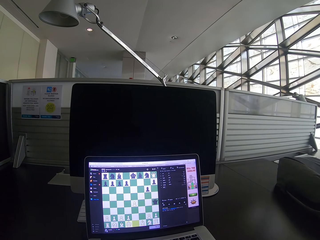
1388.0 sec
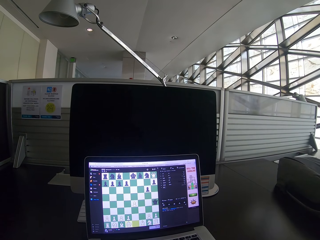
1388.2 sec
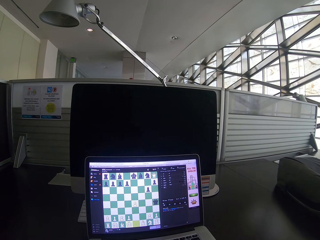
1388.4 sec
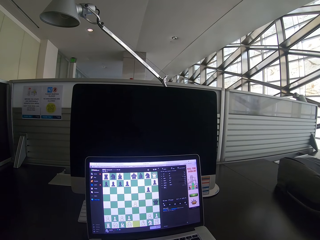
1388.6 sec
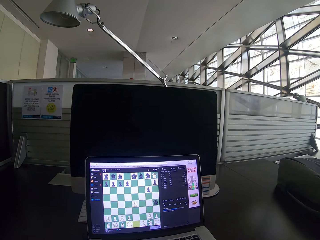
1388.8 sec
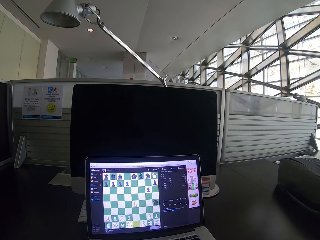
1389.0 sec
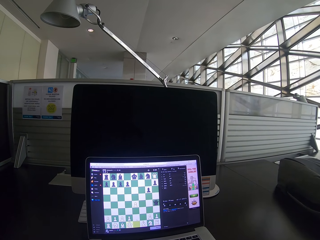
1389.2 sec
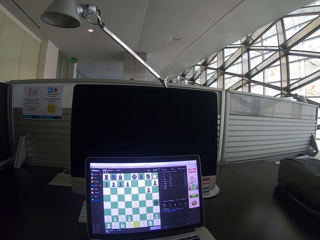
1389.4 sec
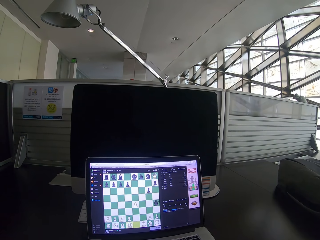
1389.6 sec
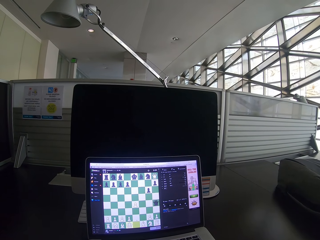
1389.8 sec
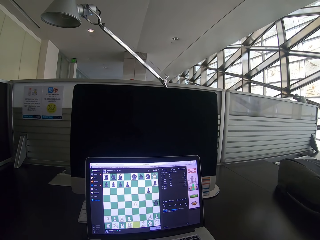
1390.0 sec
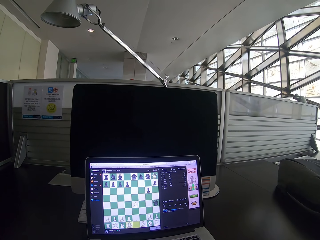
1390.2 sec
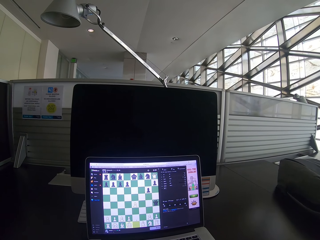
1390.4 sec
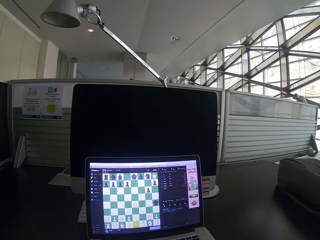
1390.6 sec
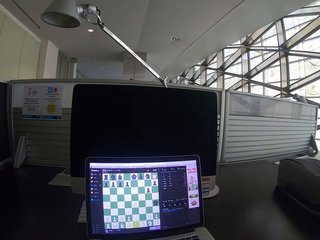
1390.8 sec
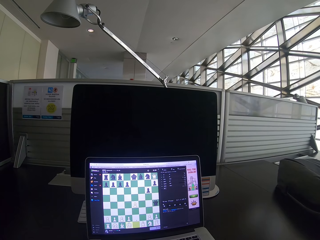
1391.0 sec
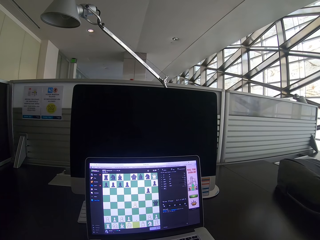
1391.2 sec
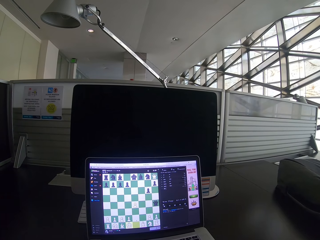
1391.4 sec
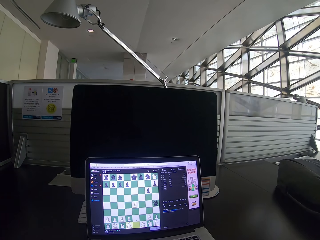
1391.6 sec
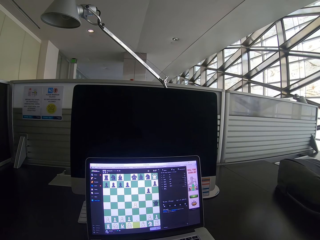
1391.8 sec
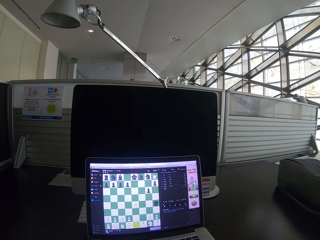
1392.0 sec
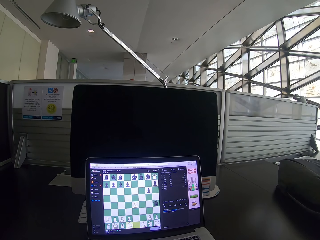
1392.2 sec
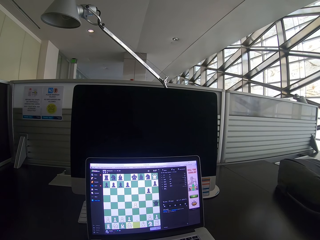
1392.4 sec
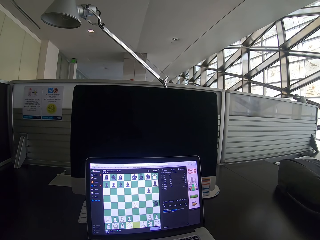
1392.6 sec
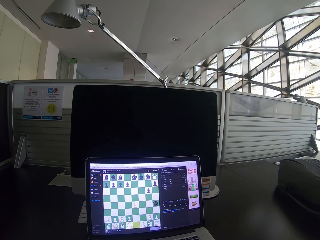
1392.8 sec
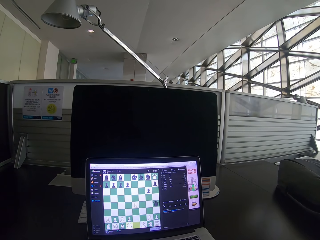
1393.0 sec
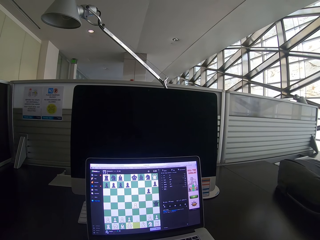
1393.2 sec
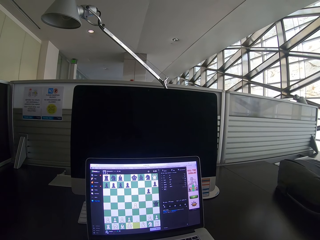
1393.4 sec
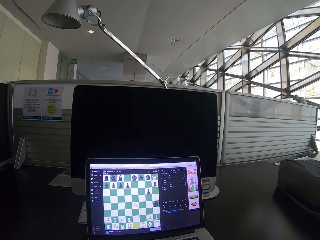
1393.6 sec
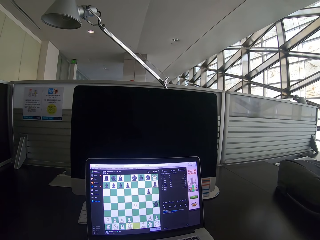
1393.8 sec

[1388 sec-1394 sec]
The camera wearer stares at the laptop.

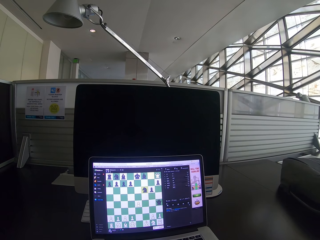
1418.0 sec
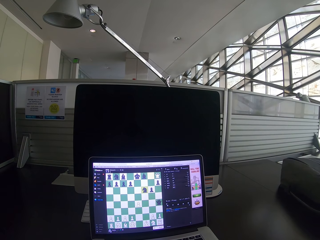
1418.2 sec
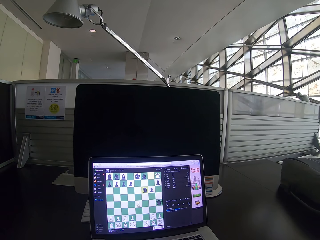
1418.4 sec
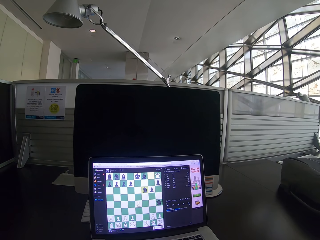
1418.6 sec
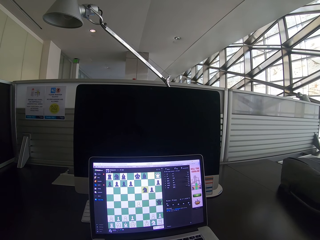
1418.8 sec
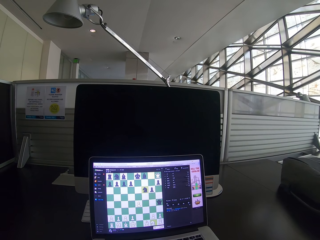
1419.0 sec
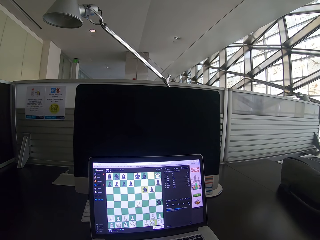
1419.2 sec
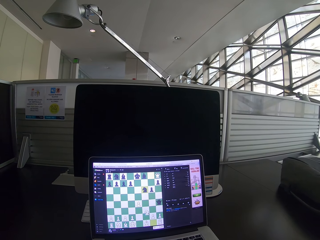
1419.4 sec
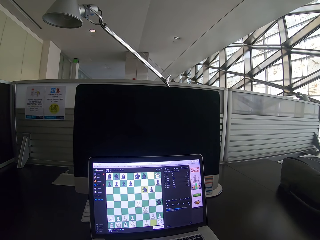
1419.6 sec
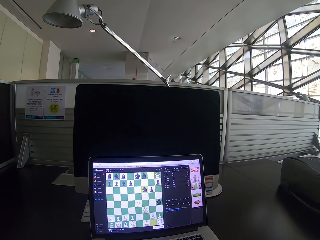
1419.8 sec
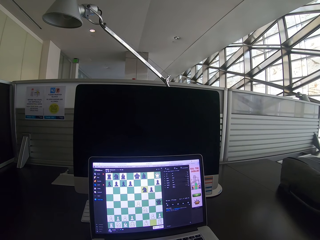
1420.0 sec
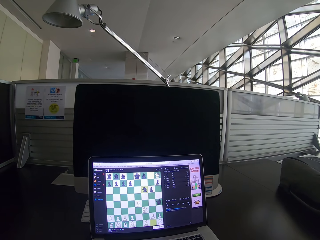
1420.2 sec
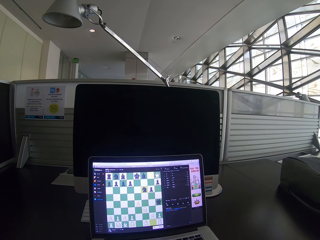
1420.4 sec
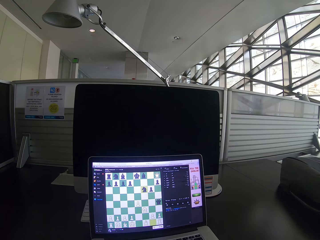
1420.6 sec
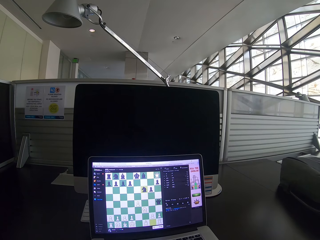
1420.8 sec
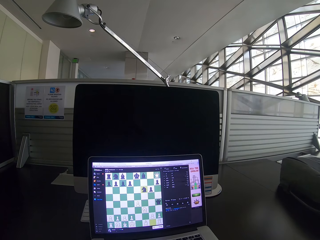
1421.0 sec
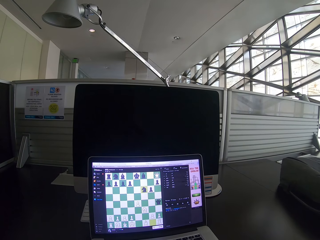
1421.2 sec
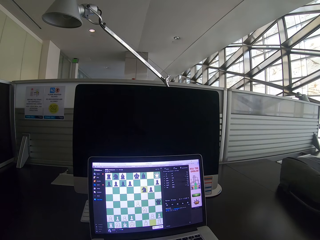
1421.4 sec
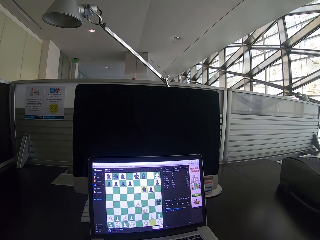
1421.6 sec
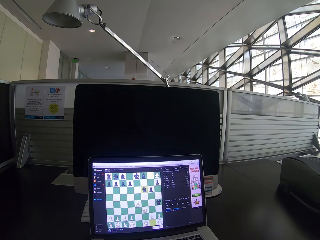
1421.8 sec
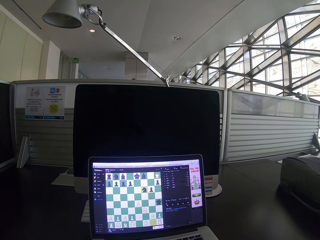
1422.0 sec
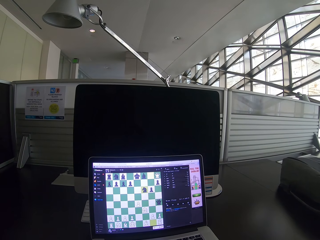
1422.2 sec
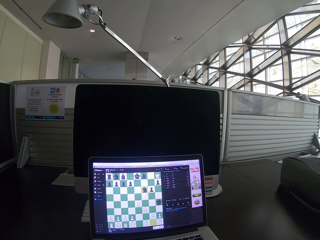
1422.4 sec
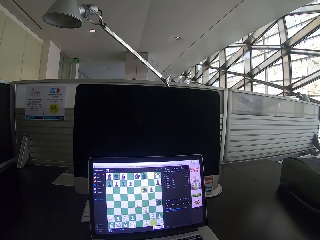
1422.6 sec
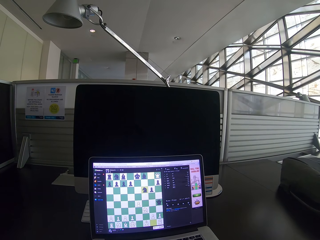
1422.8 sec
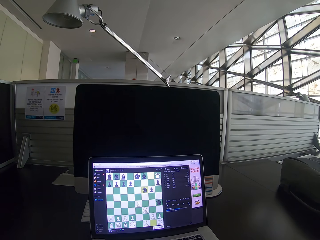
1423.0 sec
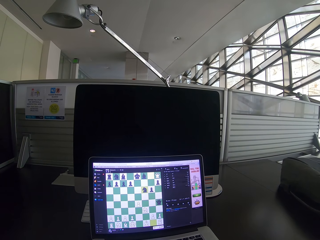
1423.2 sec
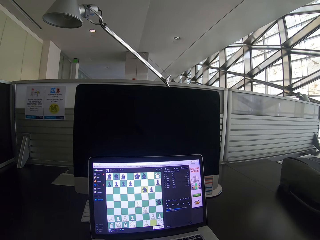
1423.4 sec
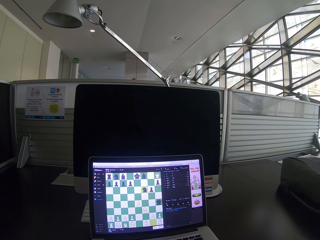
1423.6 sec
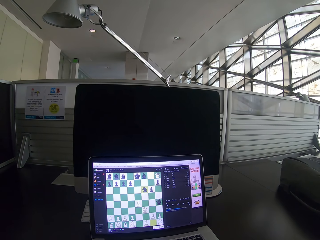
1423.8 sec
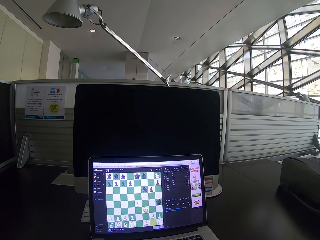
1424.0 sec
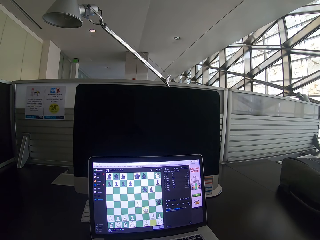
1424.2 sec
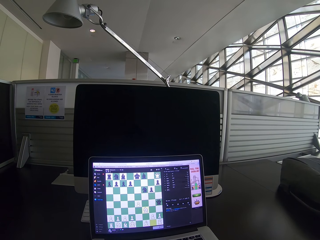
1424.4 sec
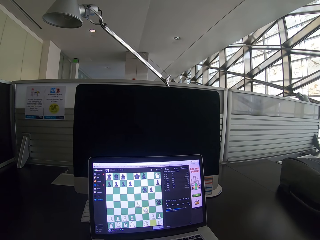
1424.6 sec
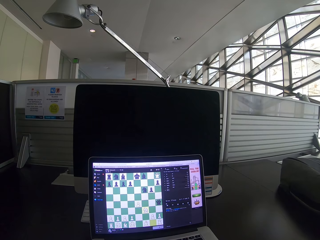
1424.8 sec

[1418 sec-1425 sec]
The camera wearer plays chess on a laptop.

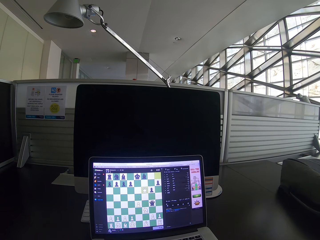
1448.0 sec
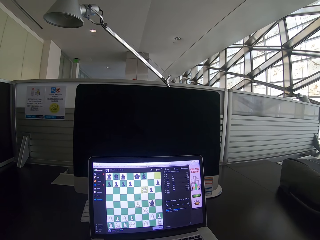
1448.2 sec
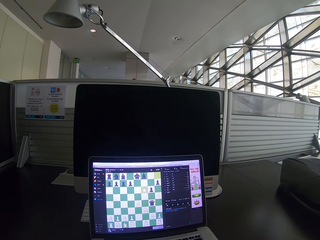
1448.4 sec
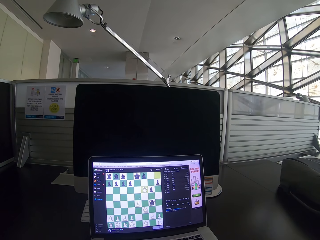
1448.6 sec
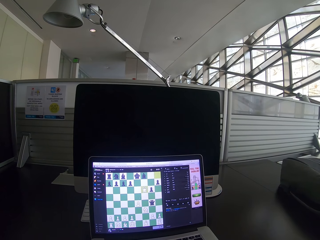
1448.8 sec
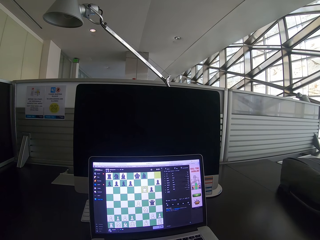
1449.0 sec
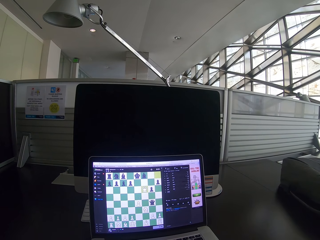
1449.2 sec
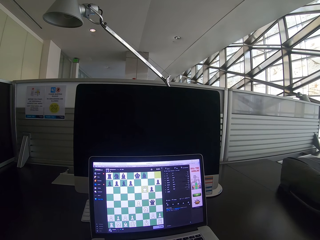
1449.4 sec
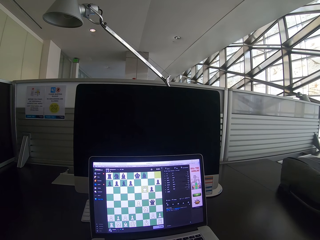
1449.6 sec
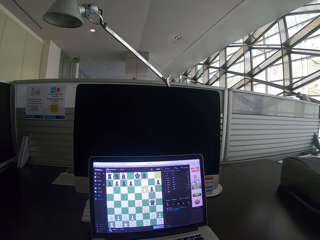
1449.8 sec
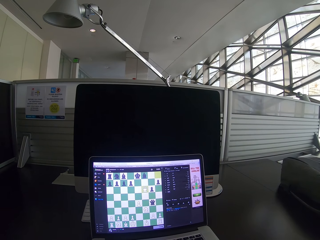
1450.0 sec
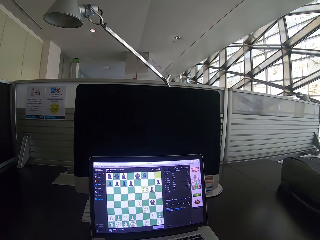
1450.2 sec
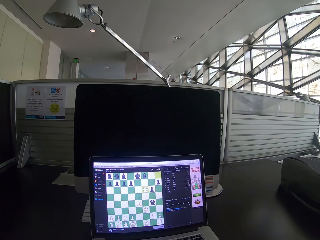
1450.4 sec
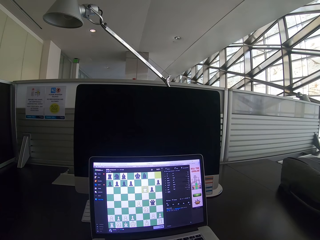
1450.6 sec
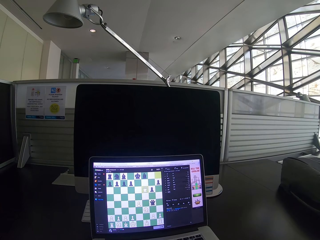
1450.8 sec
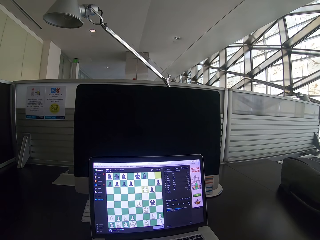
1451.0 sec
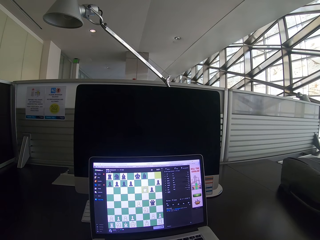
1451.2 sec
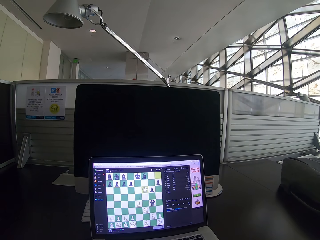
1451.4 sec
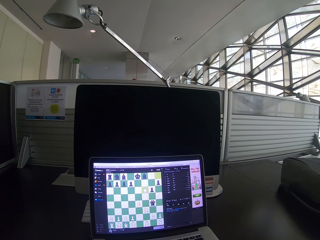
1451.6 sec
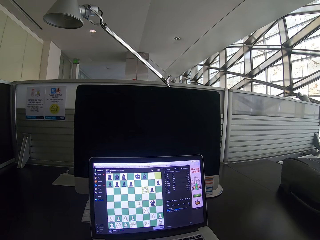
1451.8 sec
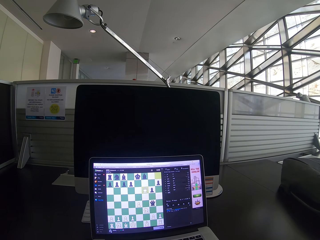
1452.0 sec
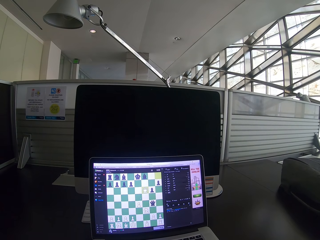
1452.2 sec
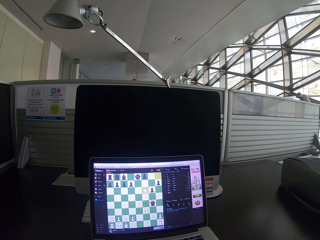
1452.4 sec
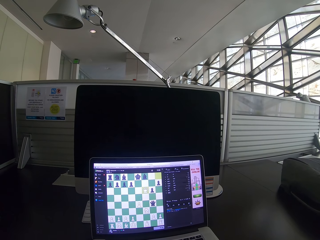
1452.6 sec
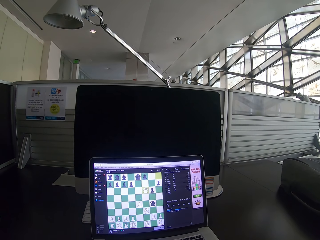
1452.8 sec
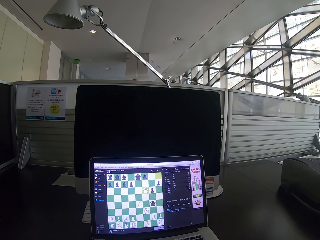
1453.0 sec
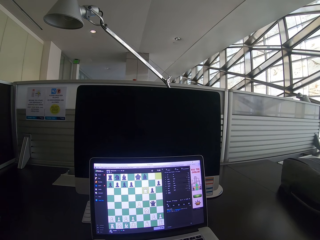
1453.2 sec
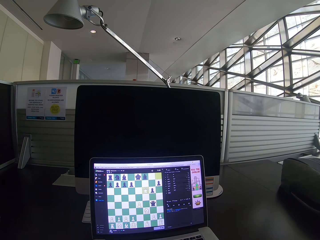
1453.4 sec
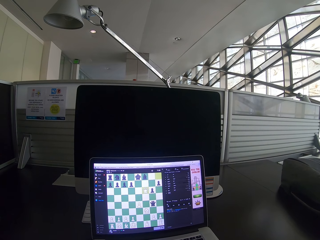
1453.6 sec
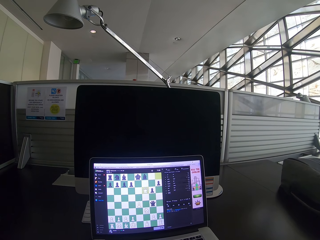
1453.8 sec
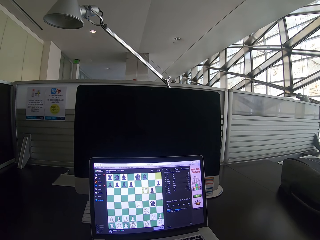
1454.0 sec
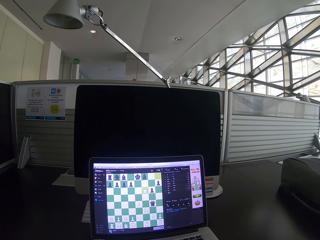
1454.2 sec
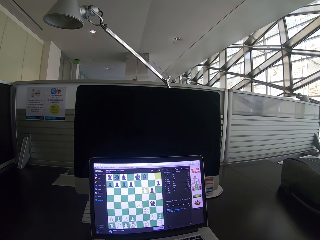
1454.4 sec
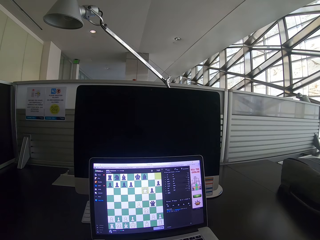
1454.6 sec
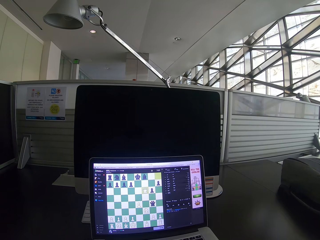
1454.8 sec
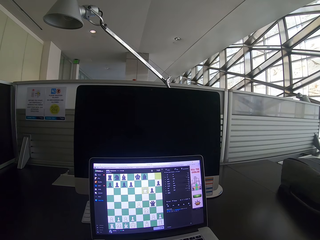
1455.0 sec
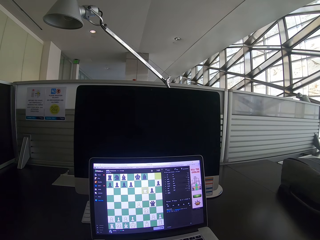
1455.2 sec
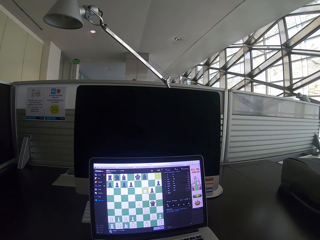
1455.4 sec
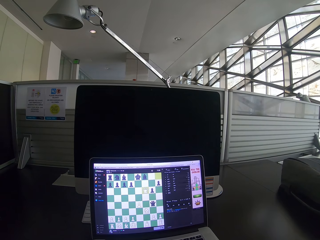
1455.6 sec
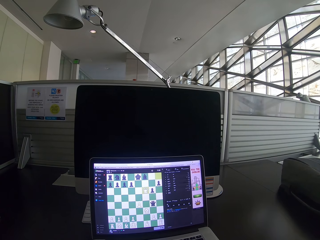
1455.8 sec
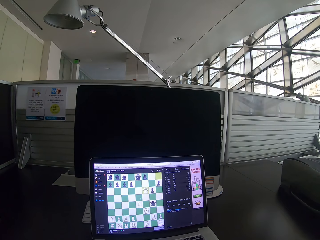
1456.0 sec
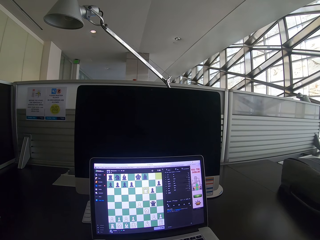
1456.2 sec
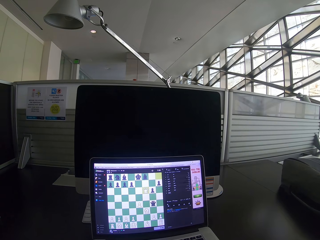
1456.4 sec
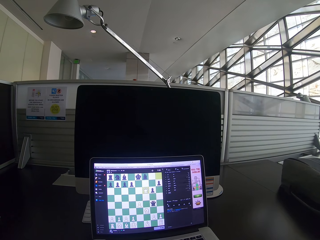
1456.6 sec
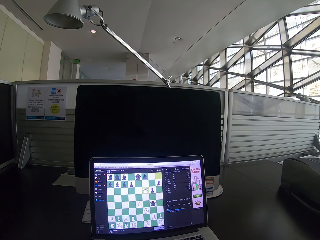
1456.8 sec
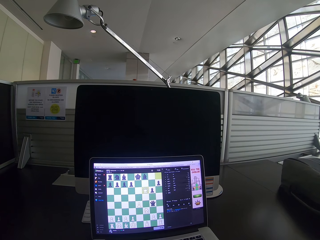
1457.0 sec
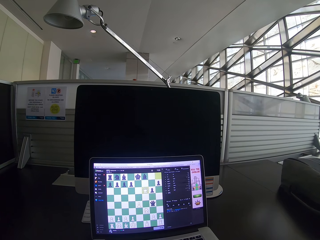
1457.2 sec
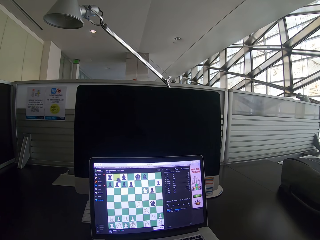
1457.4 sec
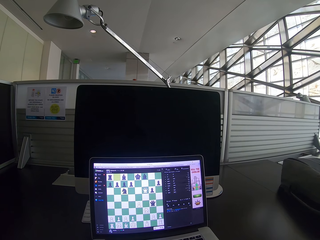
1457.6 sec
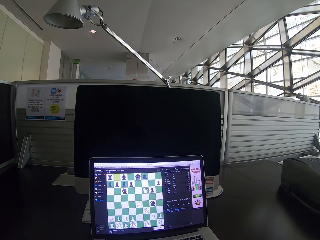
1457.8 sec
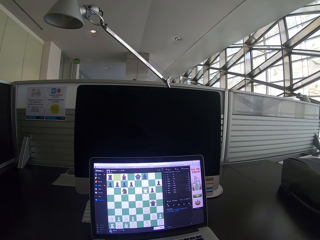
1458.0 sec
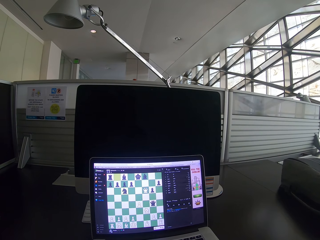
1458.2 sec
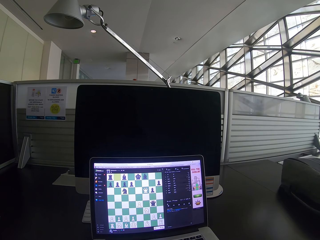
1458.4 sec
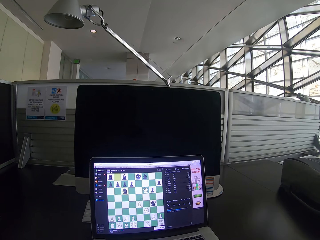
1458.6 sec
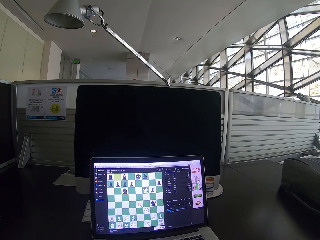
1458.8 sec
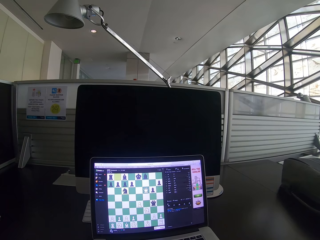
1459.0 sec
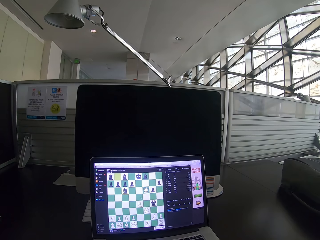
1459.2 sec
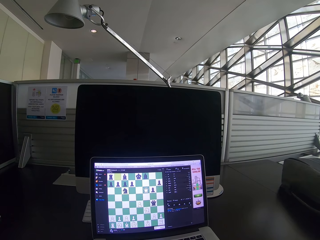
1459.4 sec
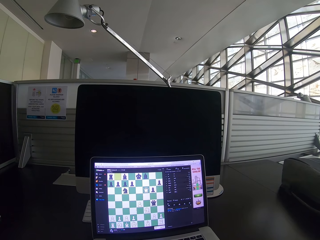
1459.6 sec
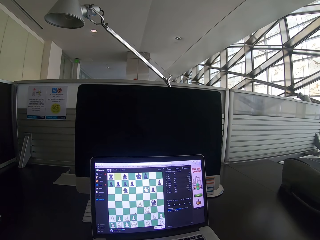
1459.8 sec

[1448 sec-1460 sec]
The camera wearer stares at the laptop. They play chess on the laptop.
